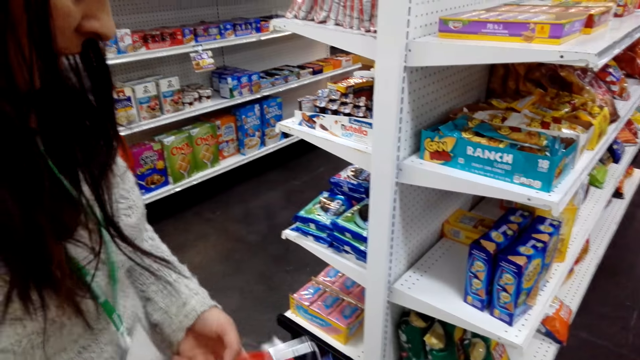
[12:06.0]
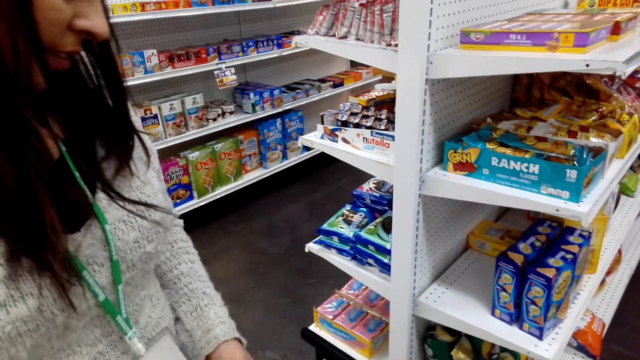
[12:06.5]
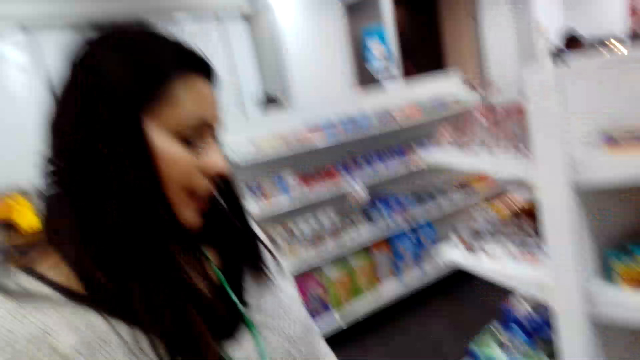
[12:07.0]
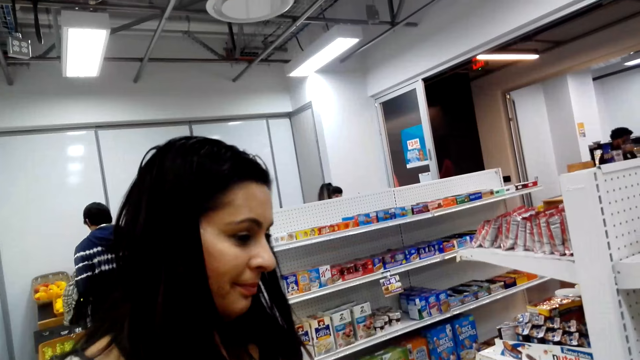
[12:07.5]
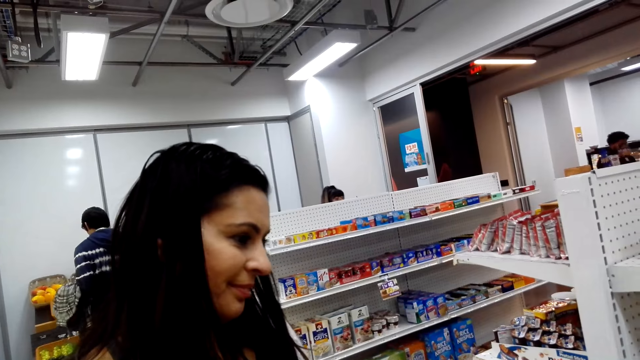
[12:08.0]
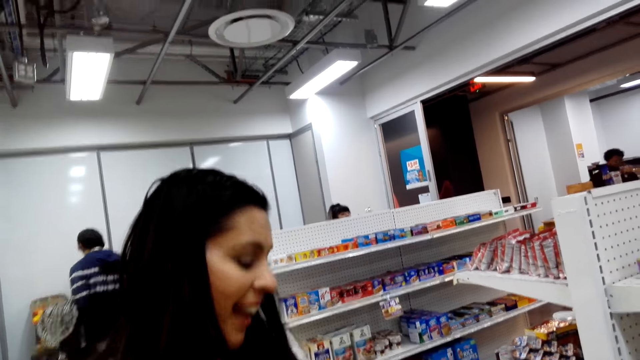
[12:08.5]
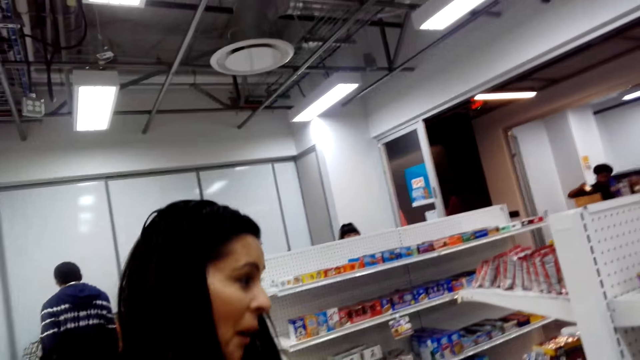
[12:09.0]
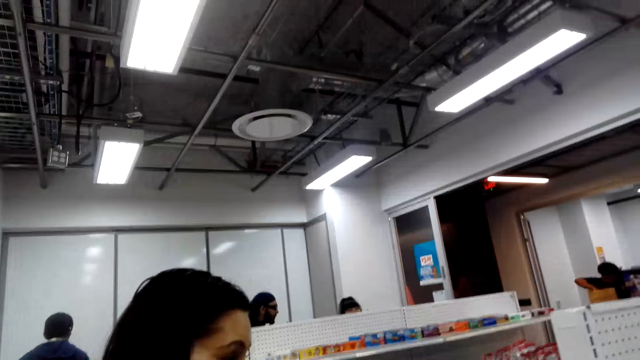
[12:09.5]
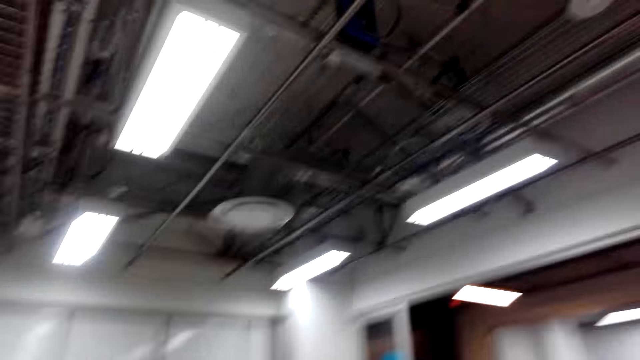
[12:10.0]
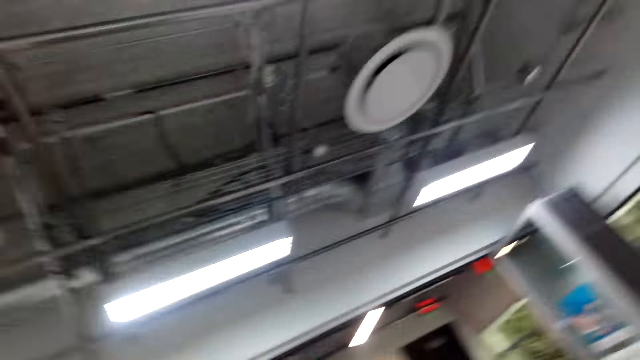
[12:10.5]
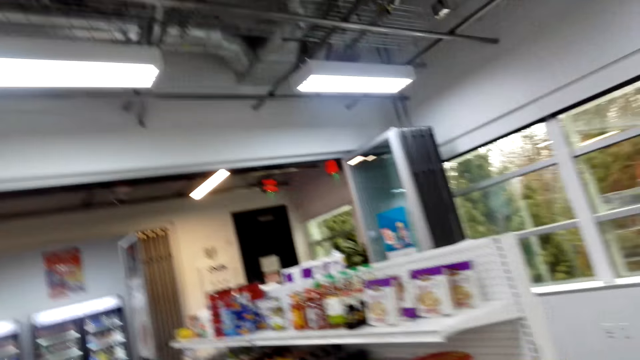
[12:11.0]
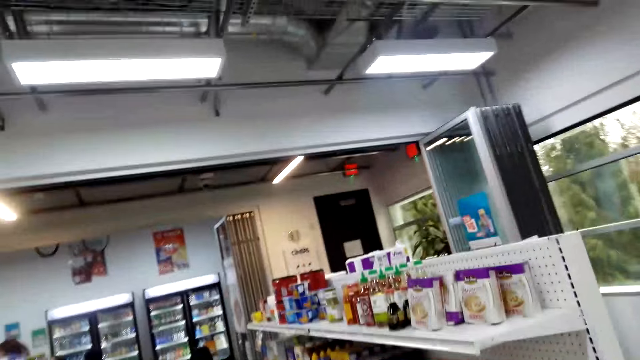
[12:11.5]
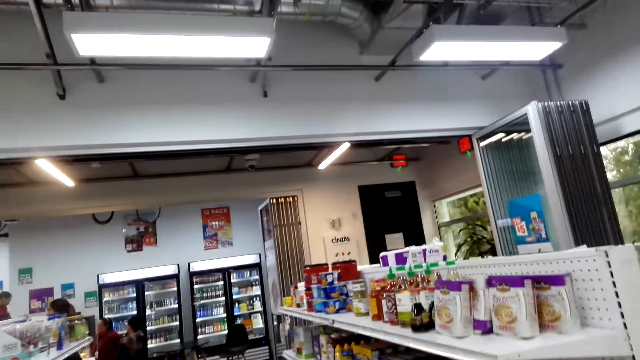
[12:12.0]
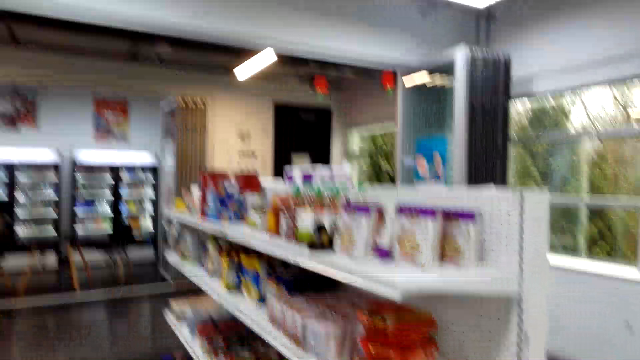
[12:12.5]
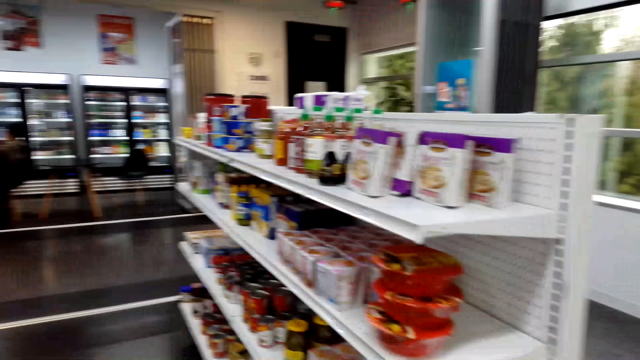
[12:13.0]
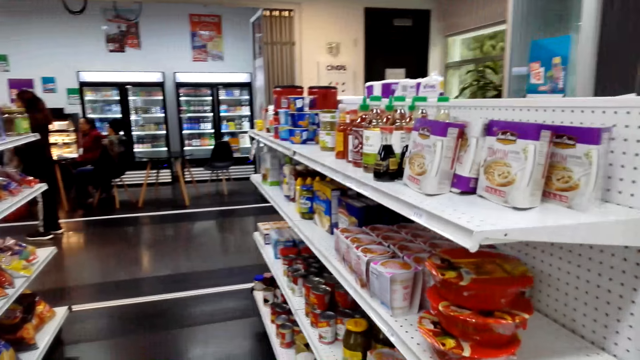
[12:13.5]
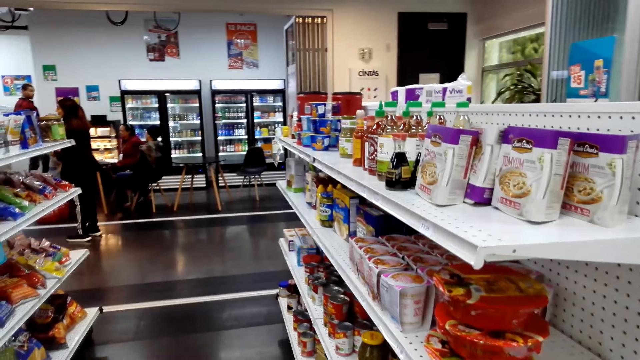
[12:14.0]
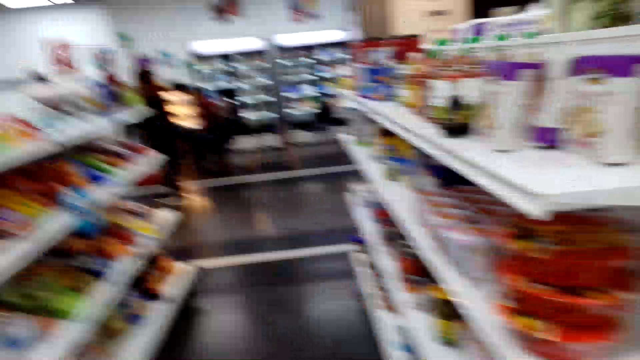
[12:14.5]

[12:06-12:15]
A woman responds to the camera wearer. The woman nods her head. The camera wearer looks around.

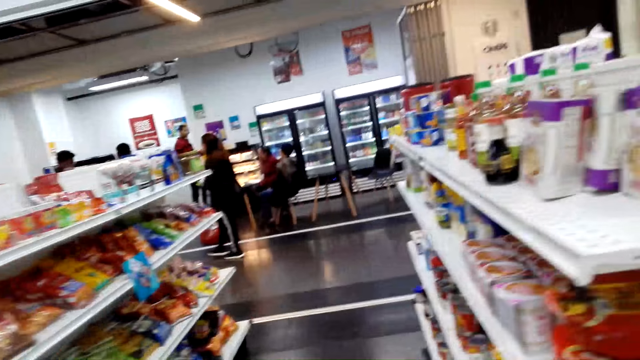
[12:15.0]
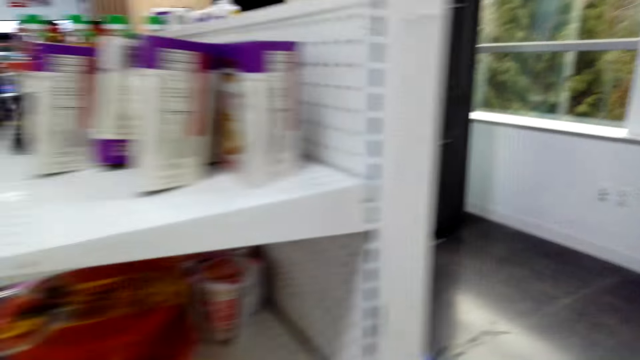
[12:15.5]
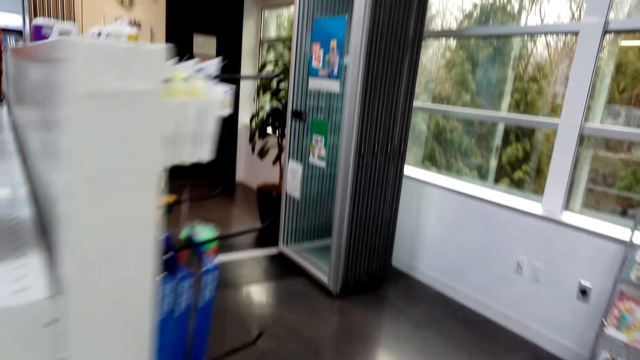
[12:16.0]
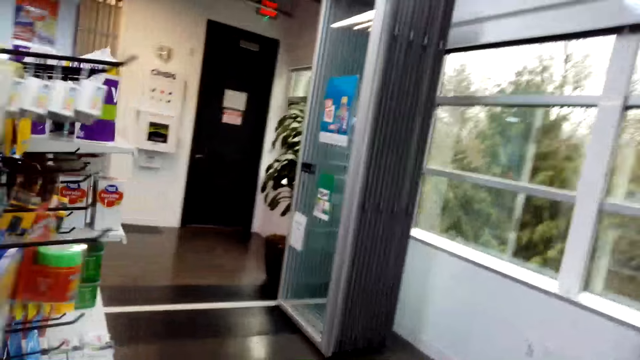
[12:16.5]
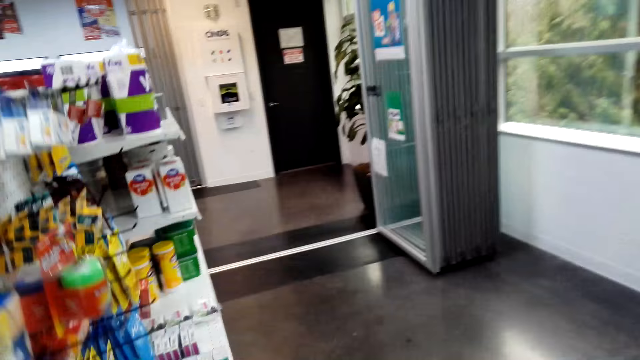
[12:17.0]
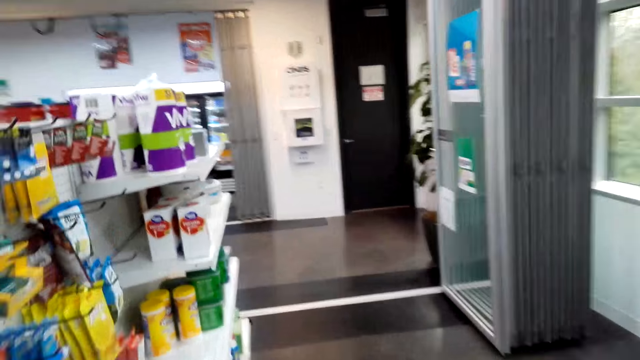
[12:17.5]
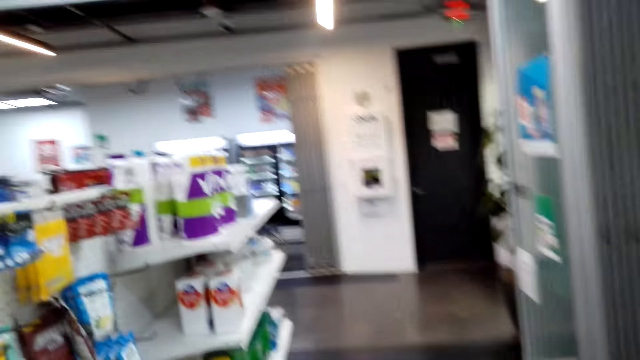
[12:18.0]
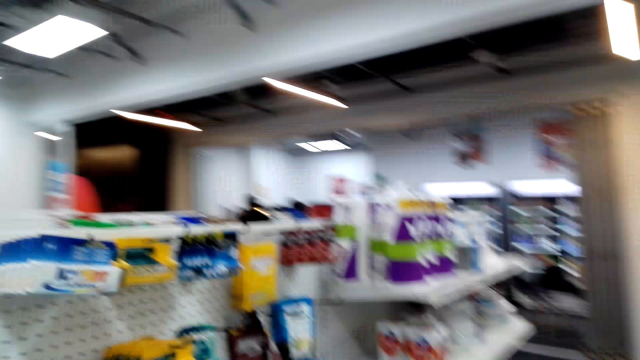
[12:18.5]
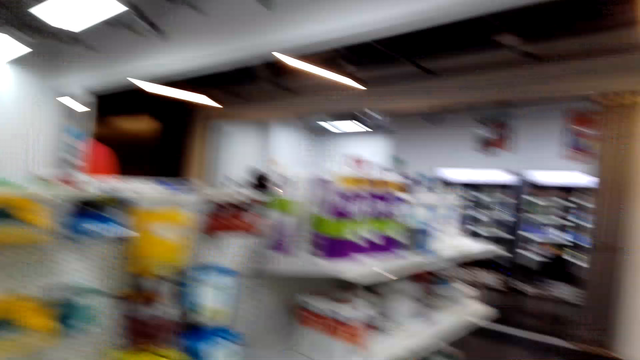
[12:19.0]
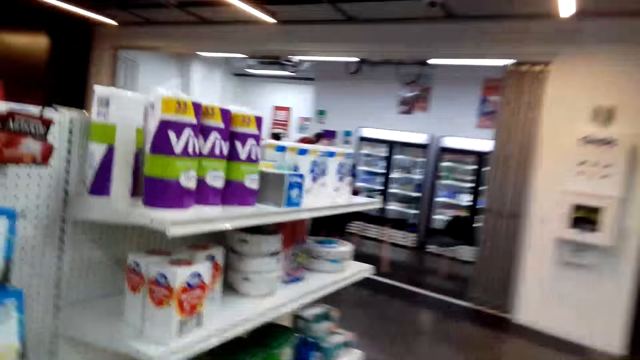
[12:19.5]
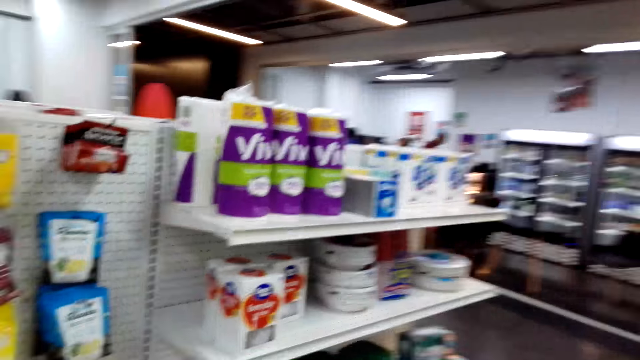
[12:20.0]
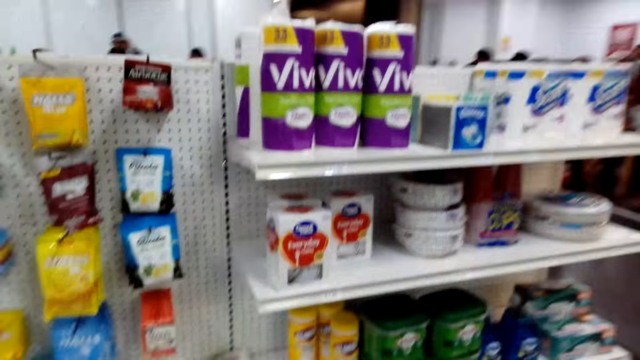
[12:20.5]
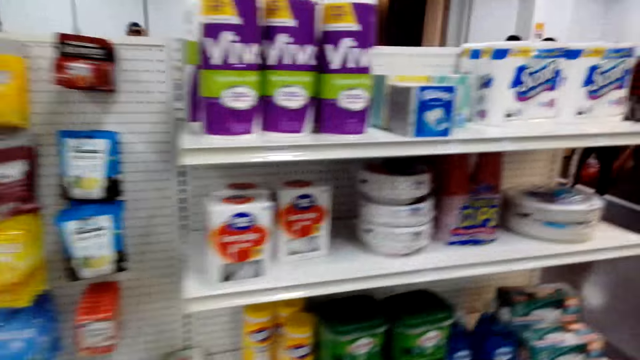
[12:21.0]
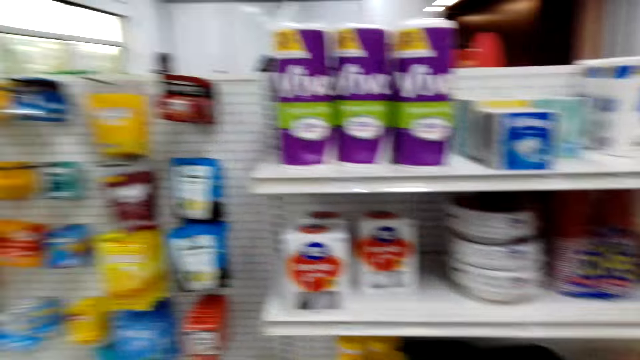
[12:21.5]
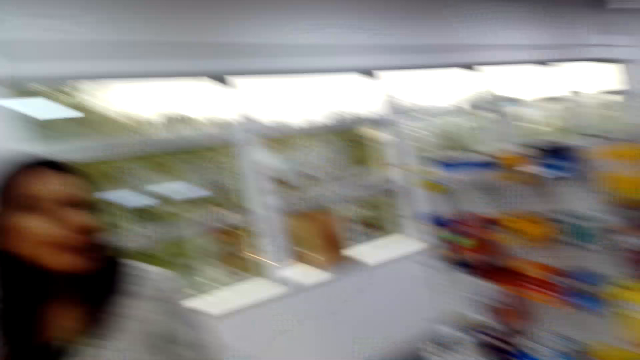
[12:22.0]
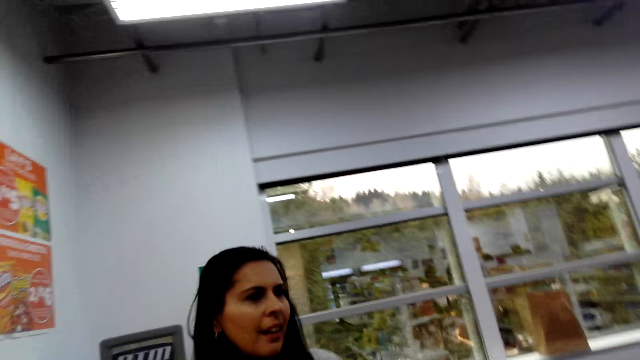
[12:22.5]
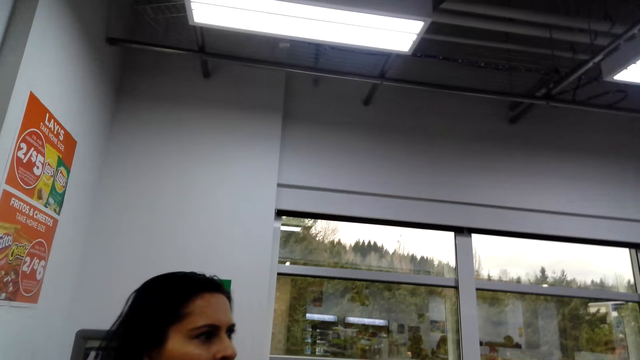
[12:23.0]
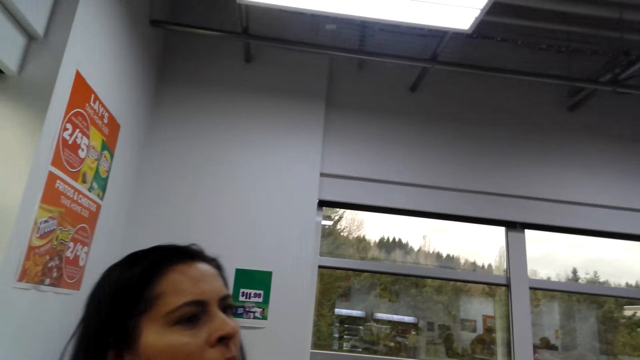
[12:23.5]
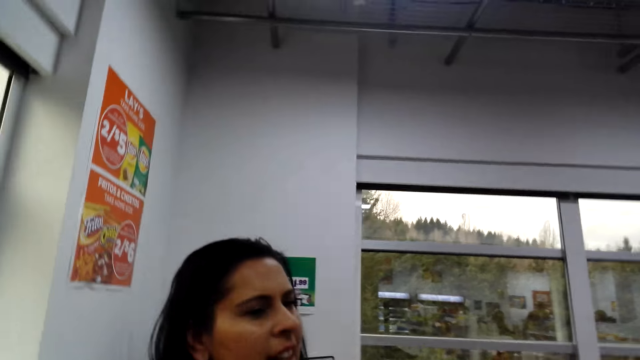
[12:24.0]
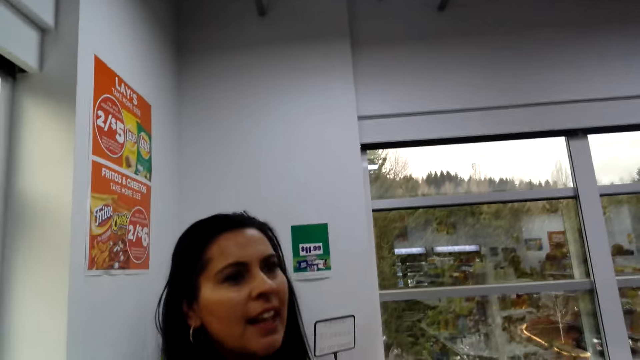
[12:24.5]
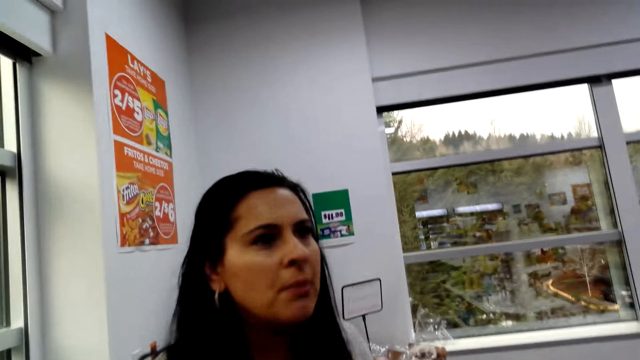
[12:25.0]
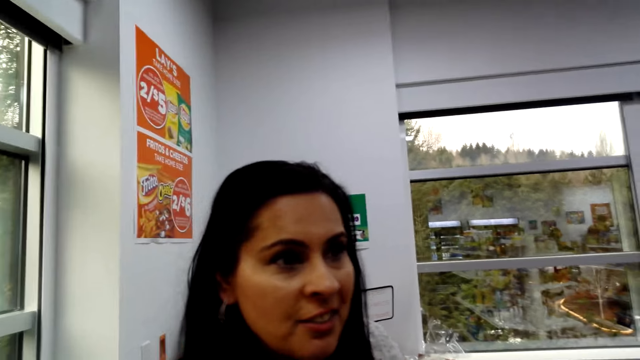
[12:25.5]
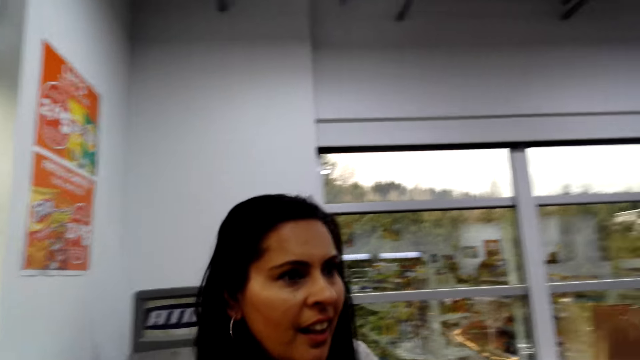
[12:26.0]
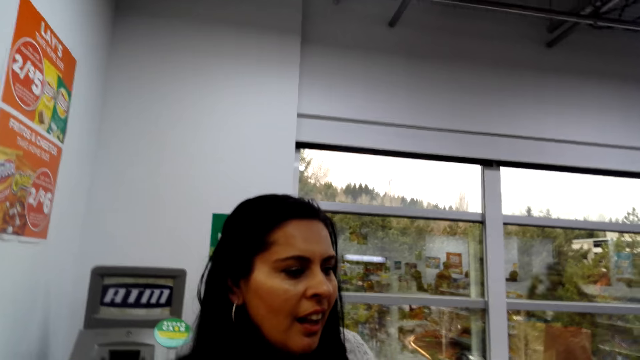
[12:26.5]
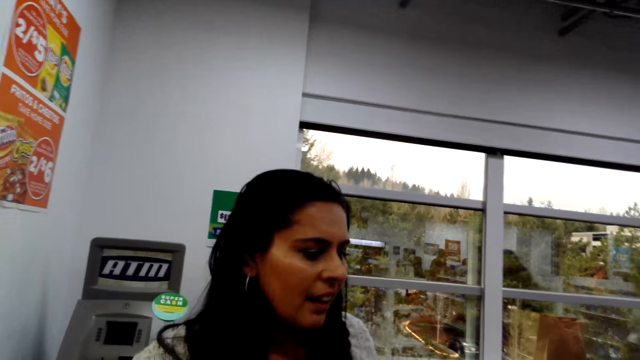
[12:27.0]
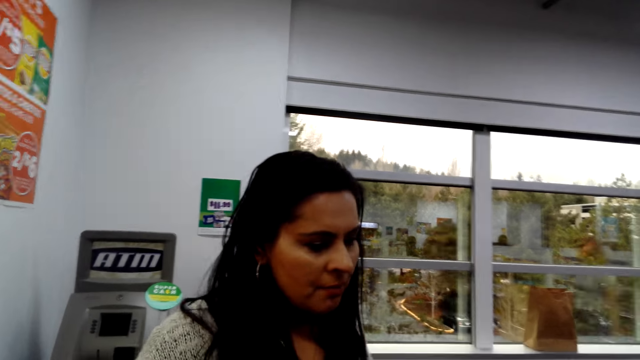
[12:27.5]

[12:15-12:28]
The camera wearer walks in the supermarket. A woman converses with the camera wearer.
